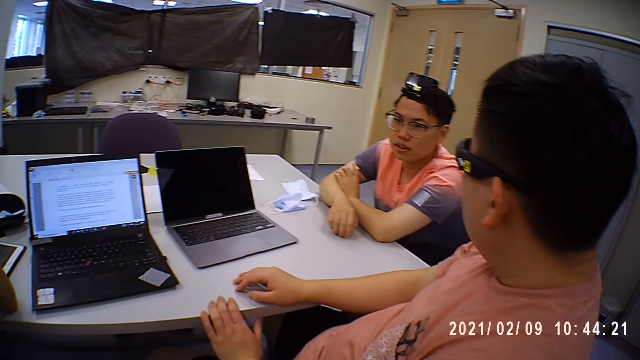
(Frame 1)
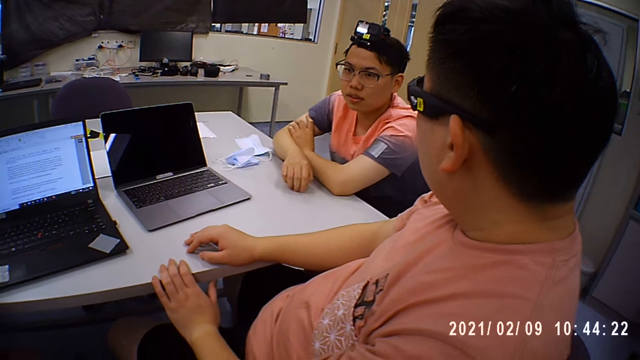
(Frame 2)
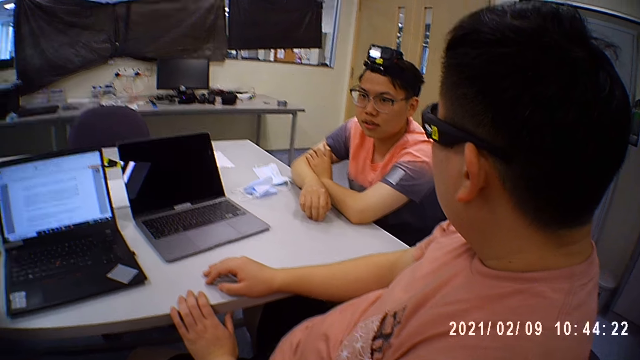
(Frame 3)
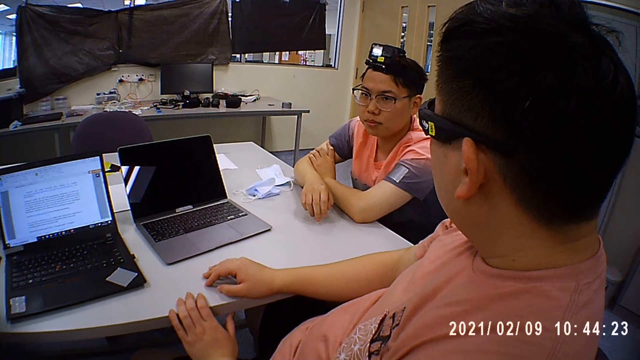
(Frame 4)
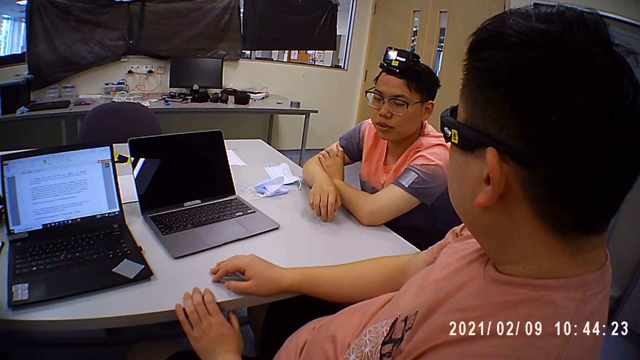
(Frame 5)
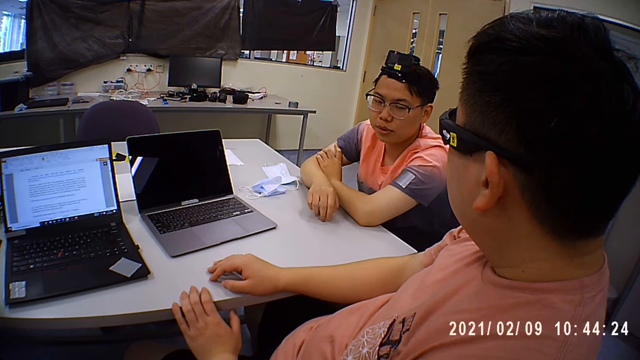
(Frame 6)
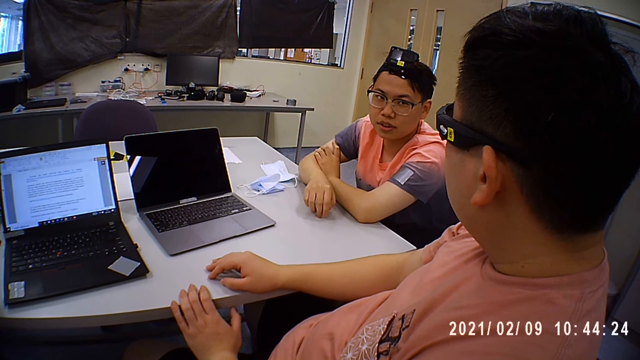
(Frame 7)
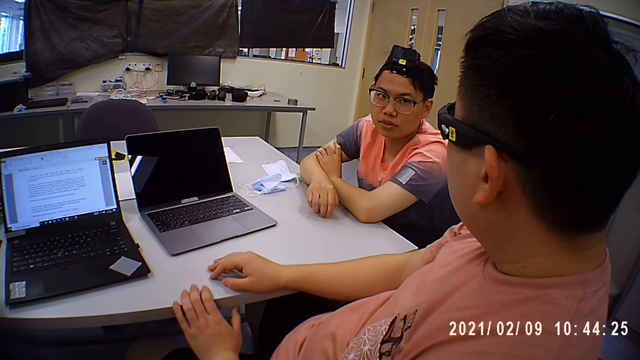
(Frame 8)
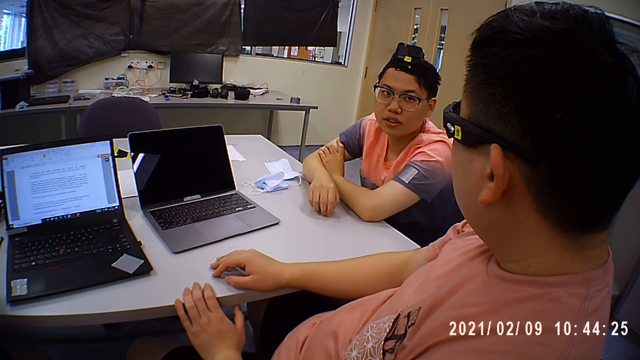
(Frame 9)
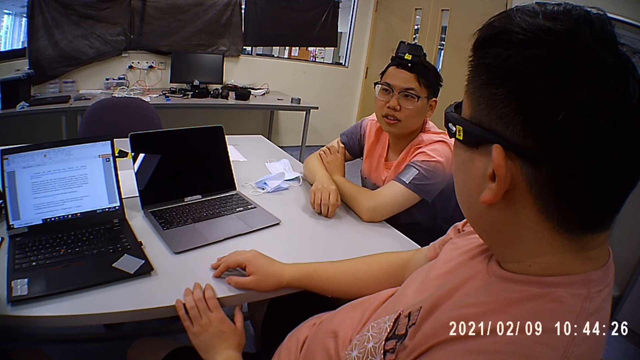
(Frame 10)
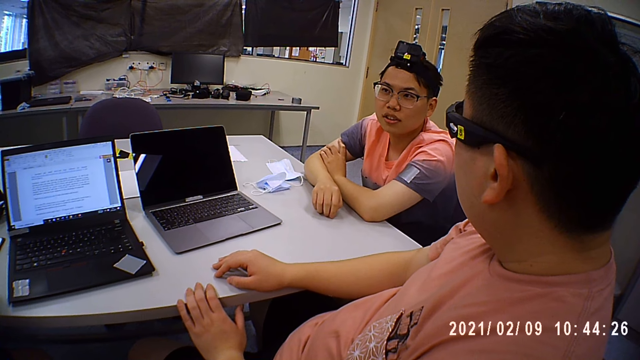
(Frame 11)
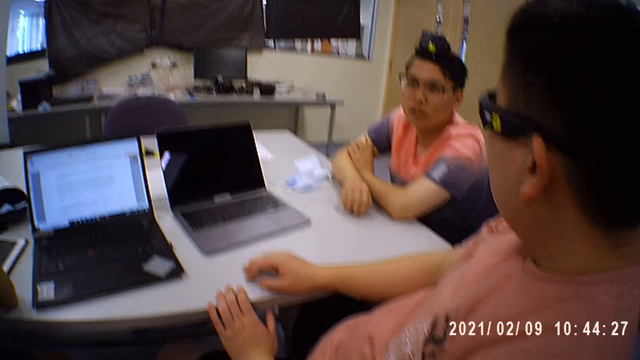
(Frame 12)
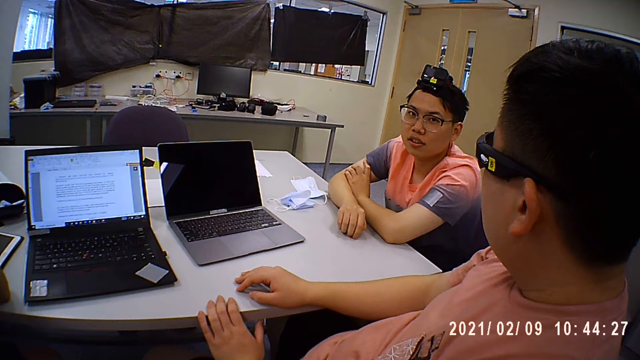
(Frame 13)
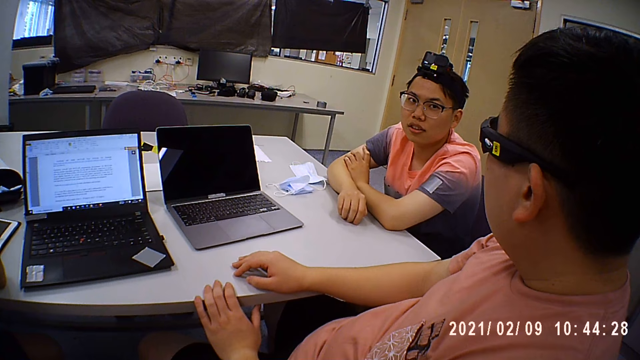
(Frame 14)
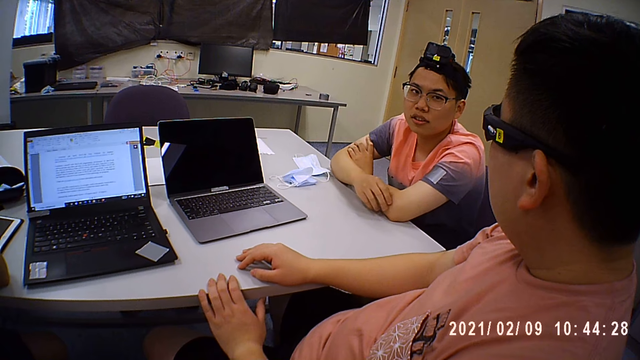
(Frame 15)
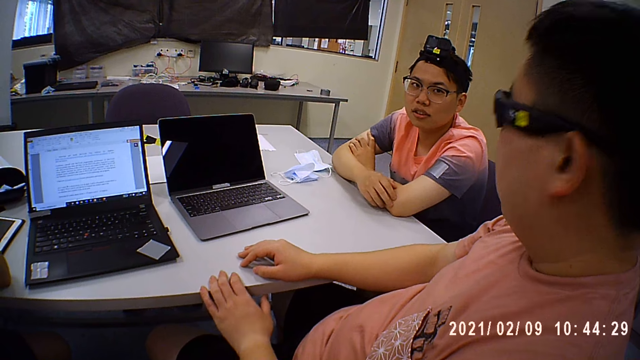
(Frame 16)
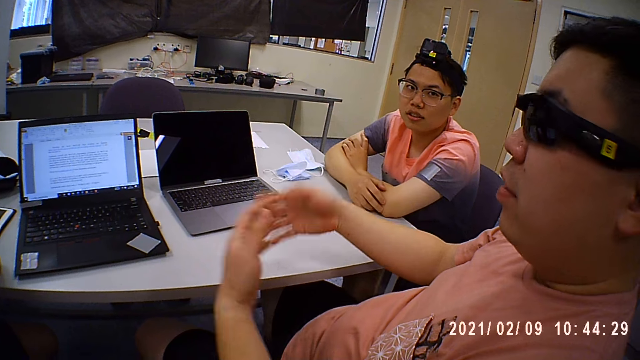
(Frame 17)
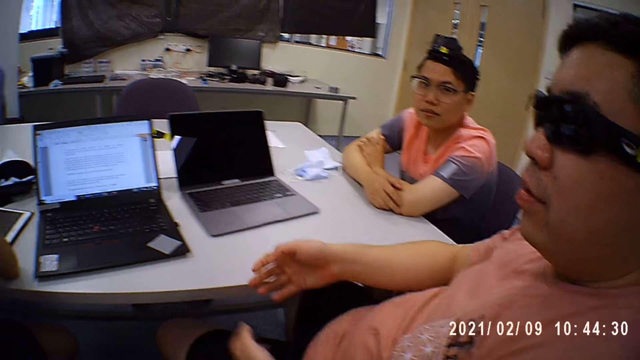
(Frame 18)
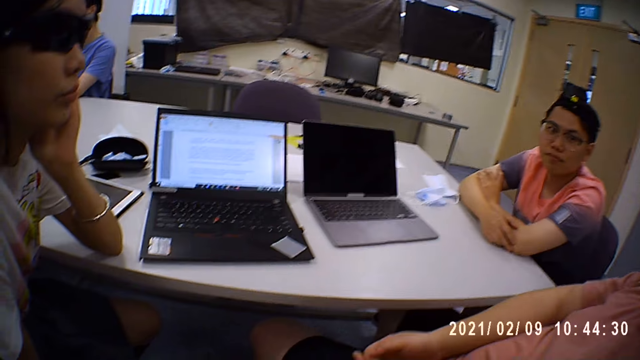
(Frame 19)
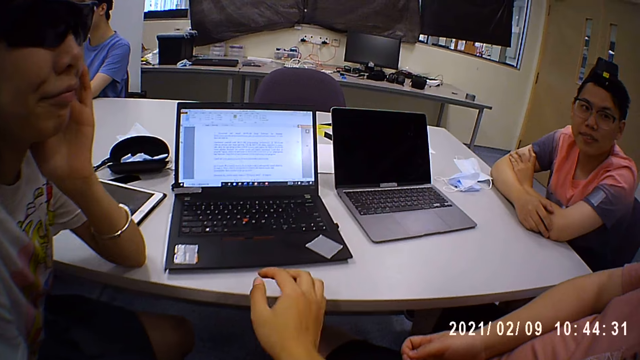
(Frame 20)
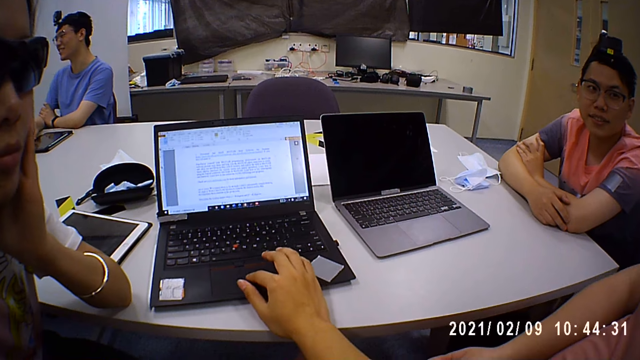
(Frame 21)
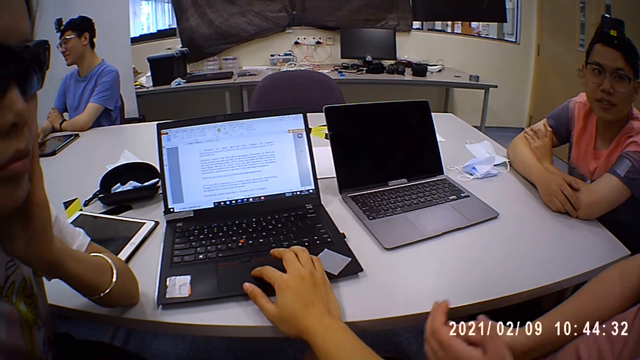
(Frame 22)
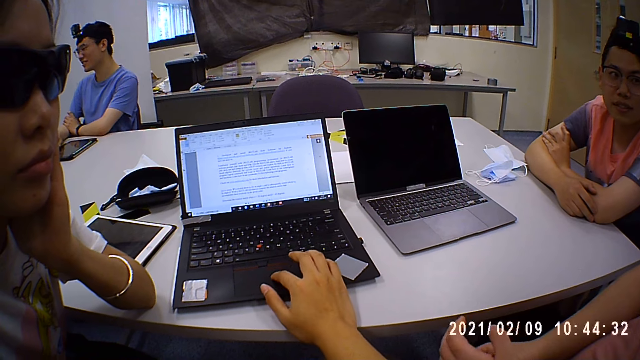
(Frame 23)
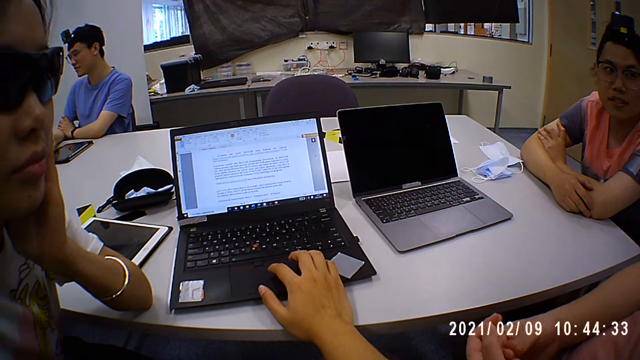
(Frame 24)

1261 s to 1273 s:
A man explains something. Another man moves hands. The other man demonstrates something using hands. The camera wearer moves a finger on a touchpad and operates a laptop.

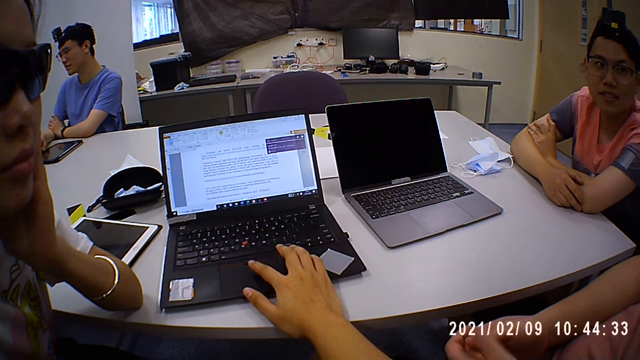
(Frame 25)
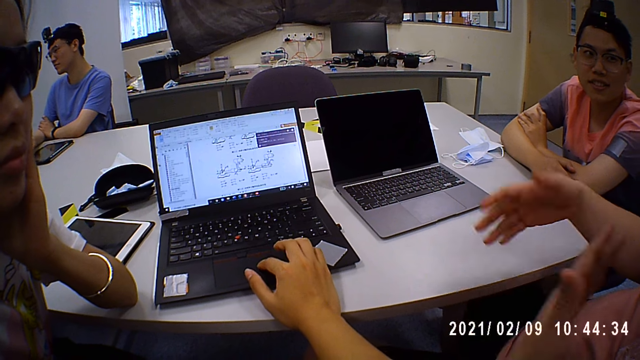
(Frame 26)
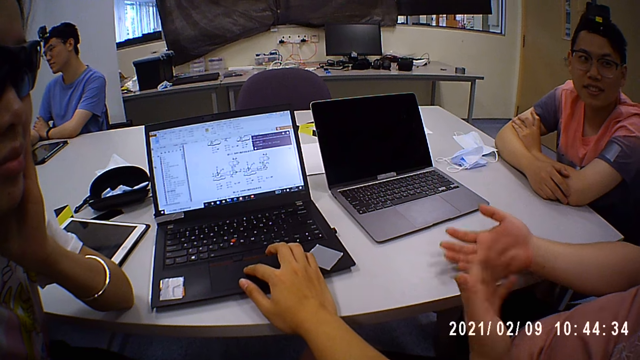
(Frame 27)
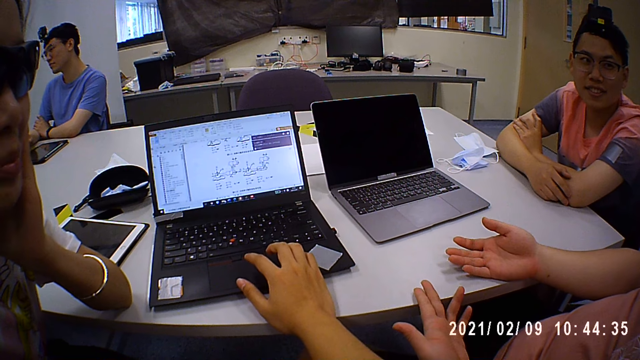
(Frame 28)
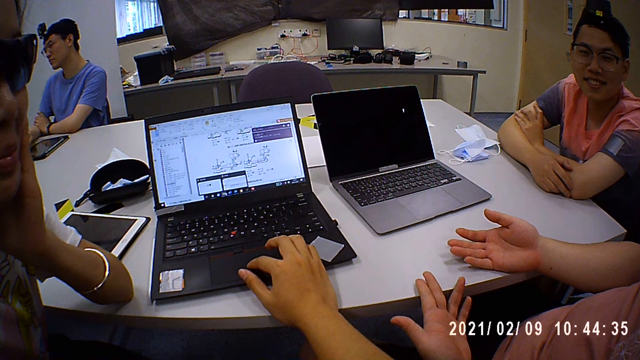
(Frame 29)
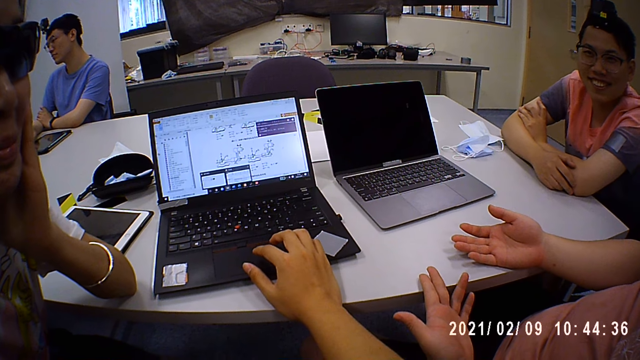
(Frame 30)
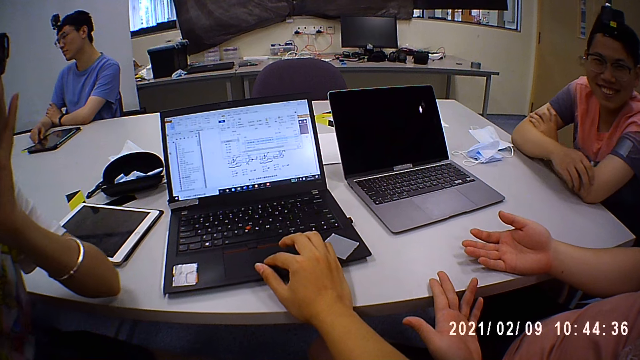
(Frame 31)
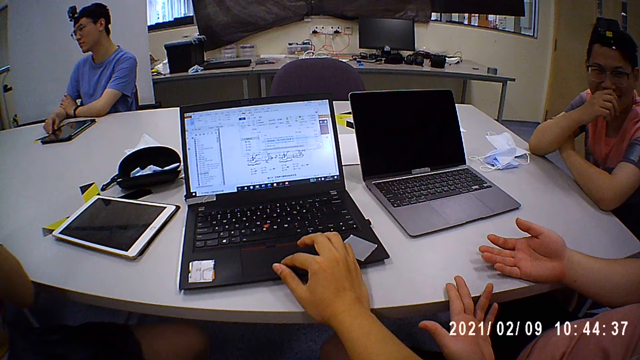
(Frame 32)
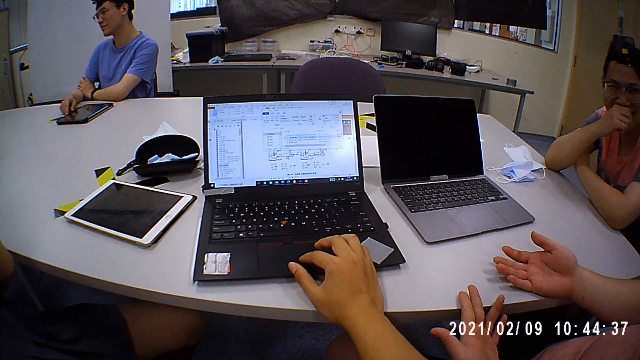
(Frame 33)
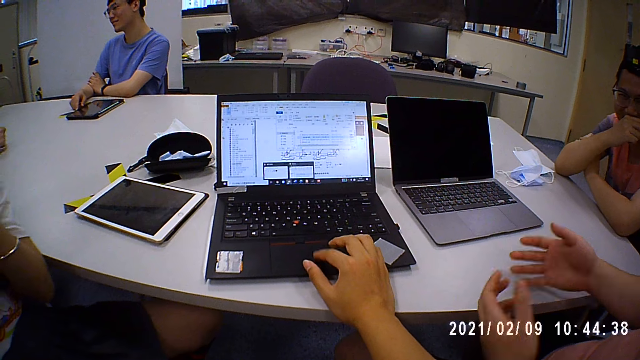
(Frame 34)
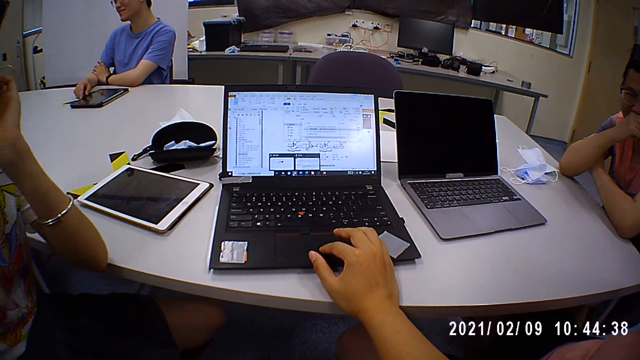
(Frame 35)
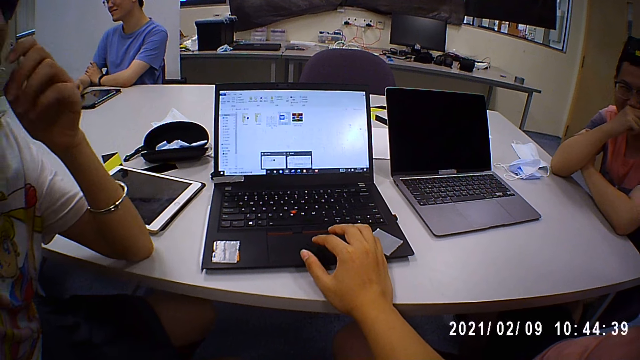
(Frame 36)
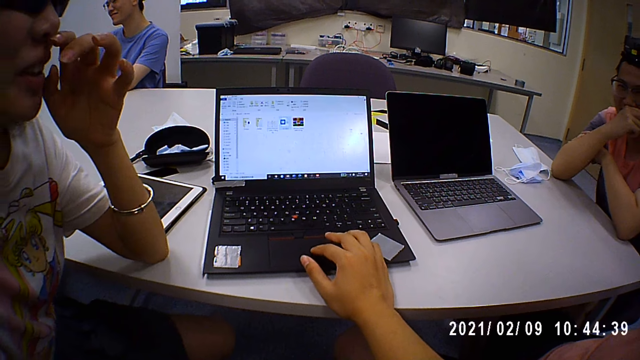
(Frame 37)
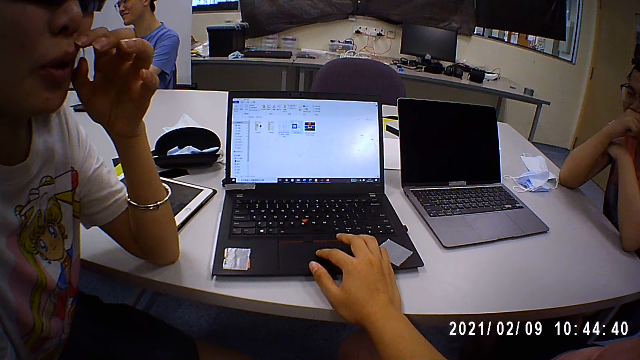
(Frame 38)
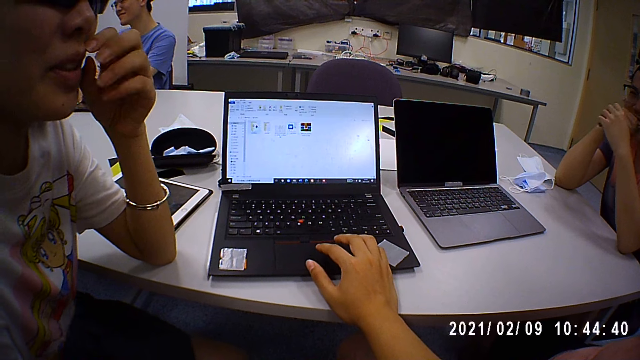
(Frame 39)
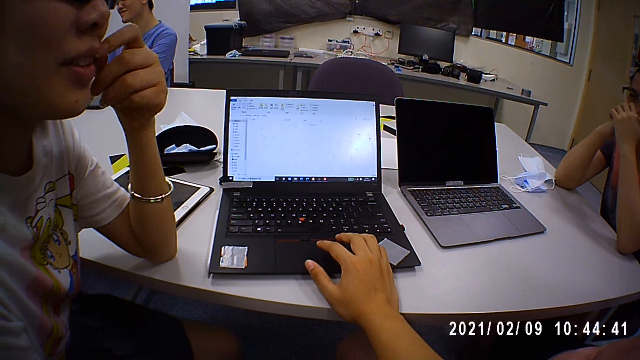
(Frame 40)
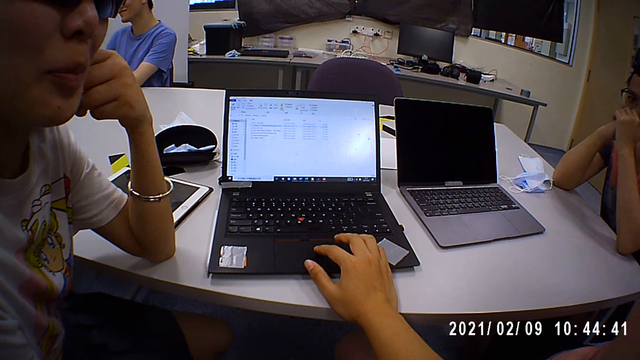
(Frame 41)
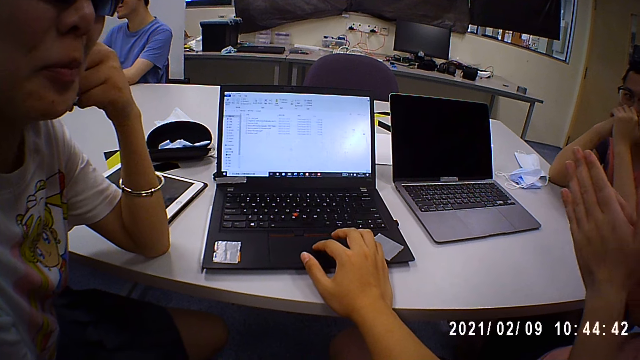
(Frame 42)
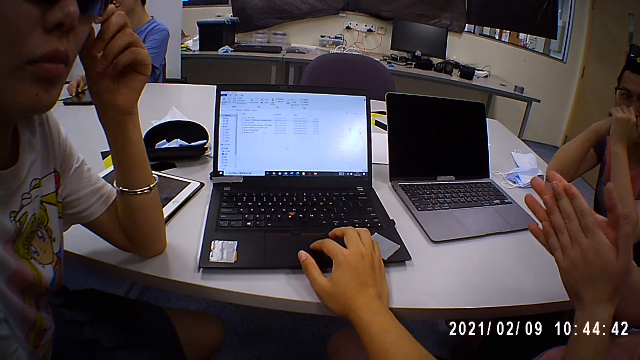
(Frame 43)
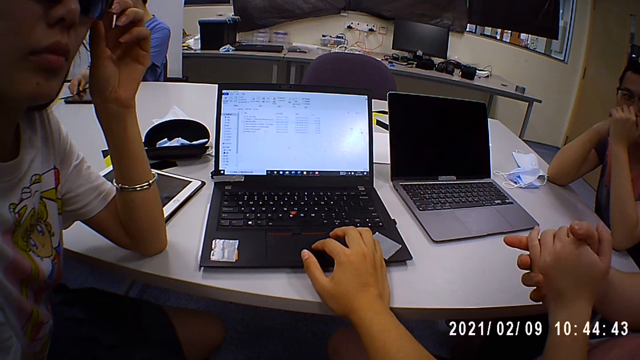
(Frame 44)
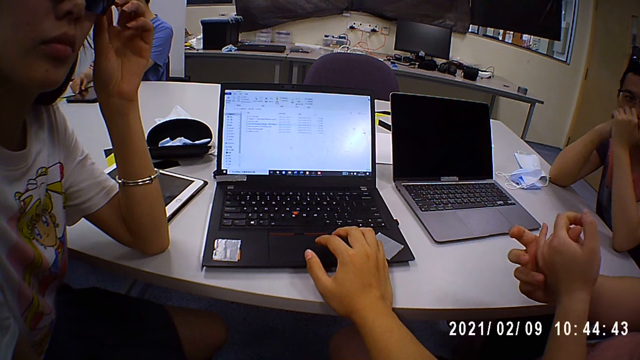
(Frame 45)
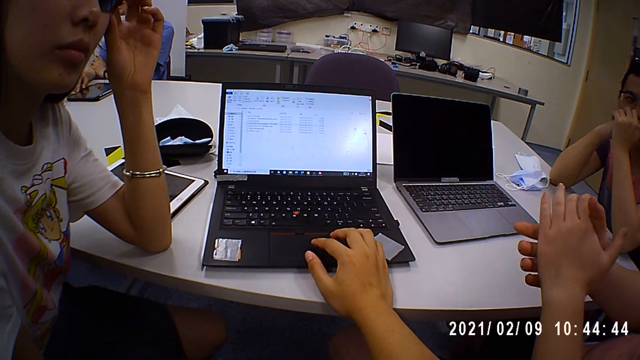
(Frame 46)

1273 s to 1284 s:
A man moves hands and moves a hand on a table. Another man puts a hand on his mouth. The first man moves up hands. A woman puts a hand on the table. The other man puts hands on his mouth. The first man rubs hands together.
